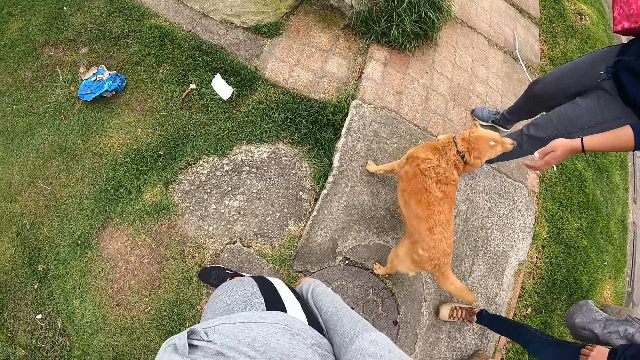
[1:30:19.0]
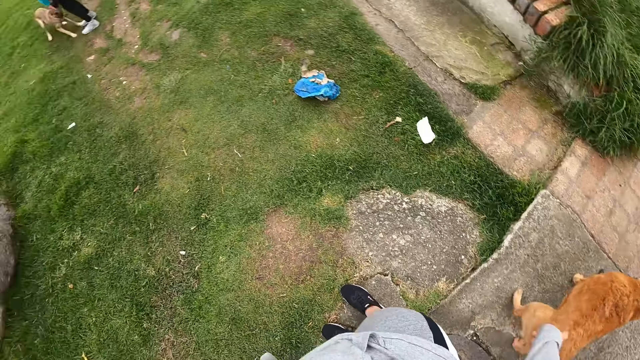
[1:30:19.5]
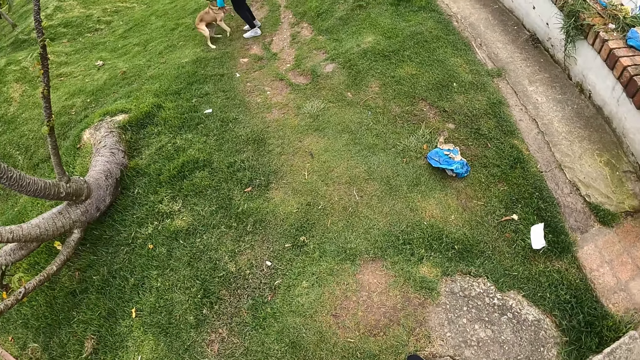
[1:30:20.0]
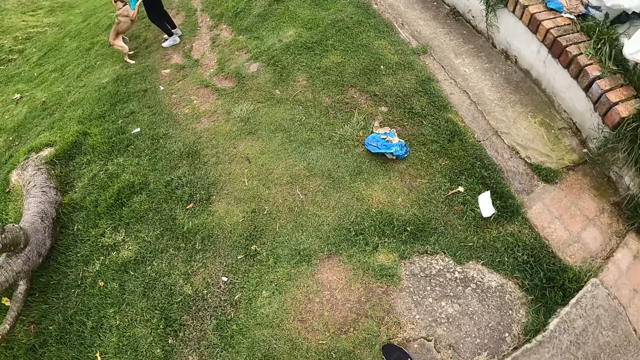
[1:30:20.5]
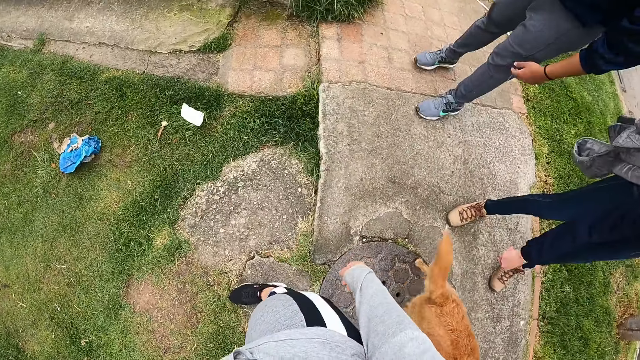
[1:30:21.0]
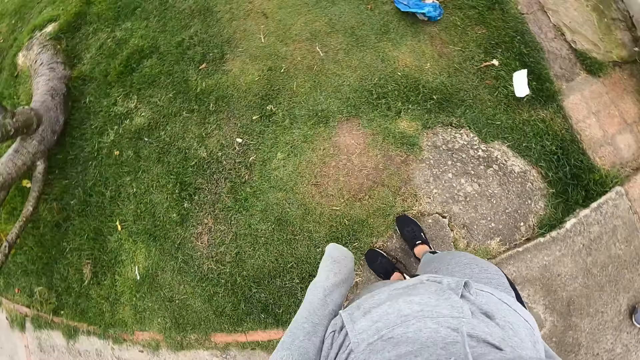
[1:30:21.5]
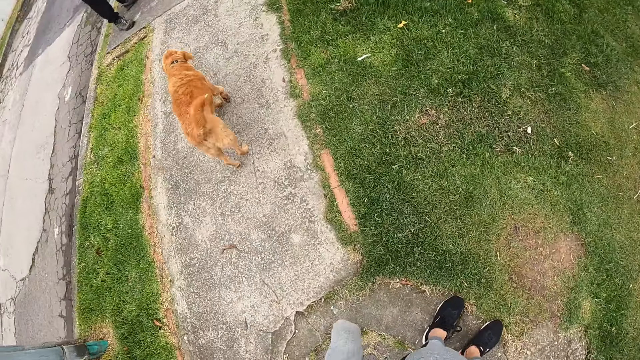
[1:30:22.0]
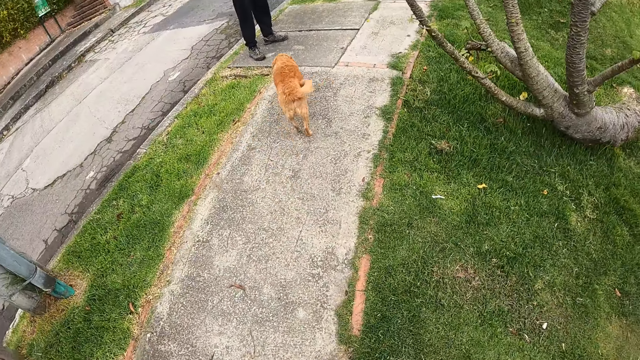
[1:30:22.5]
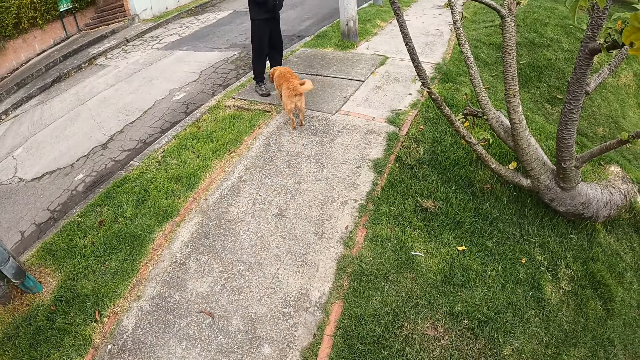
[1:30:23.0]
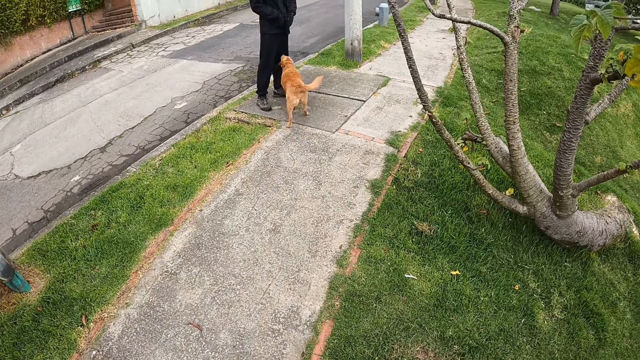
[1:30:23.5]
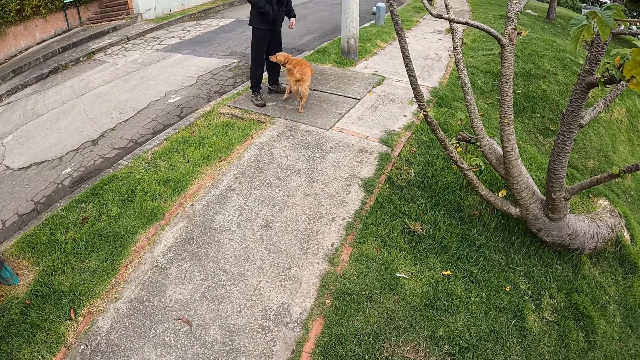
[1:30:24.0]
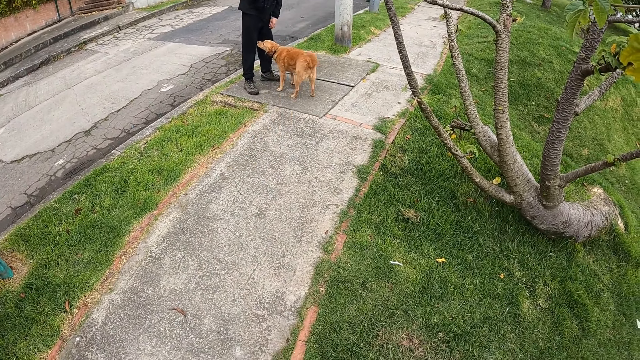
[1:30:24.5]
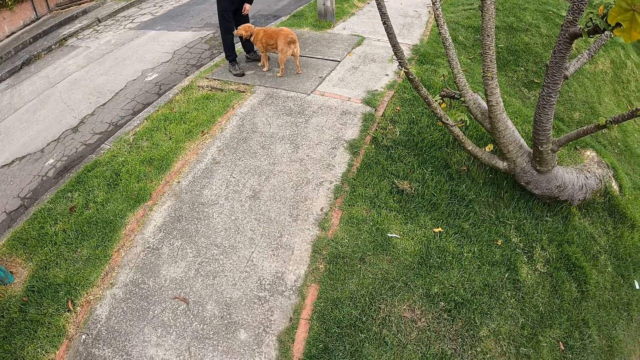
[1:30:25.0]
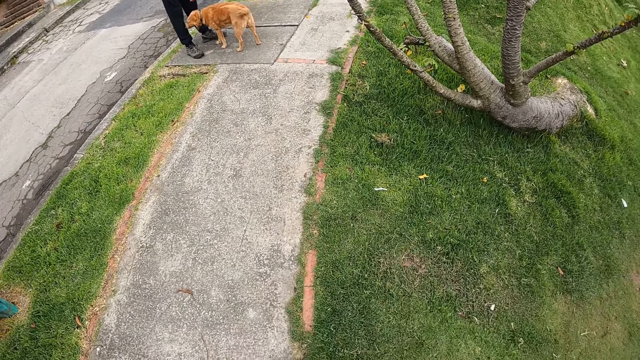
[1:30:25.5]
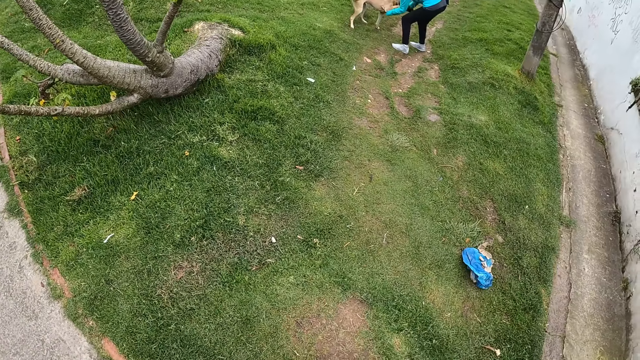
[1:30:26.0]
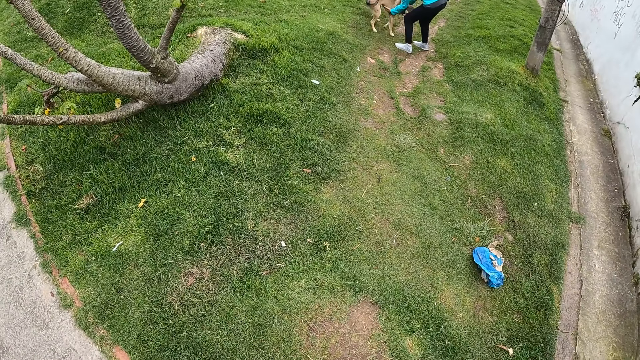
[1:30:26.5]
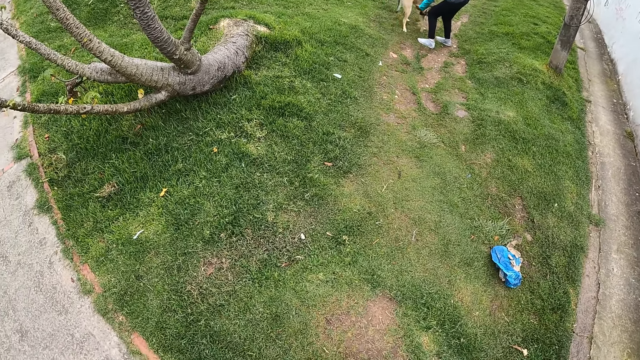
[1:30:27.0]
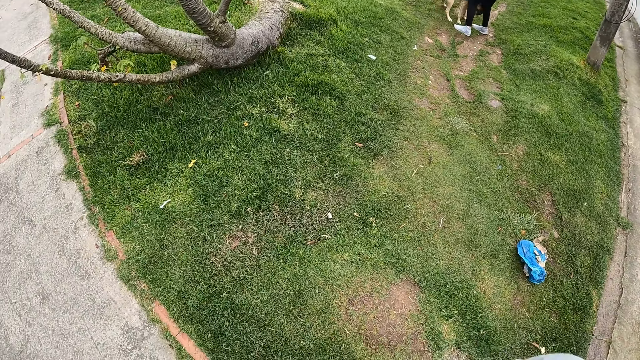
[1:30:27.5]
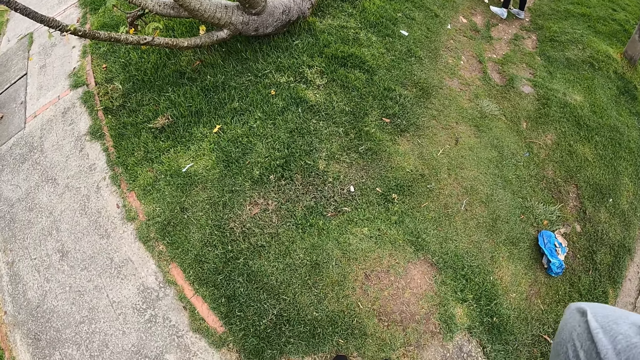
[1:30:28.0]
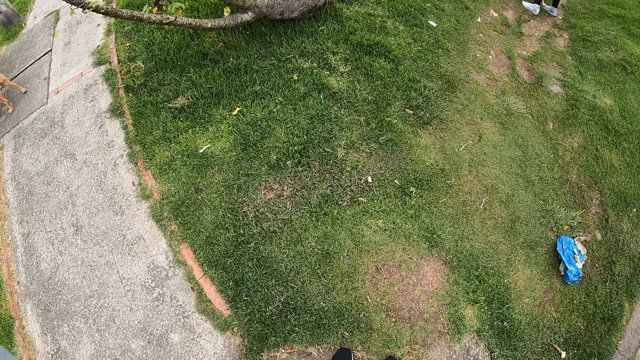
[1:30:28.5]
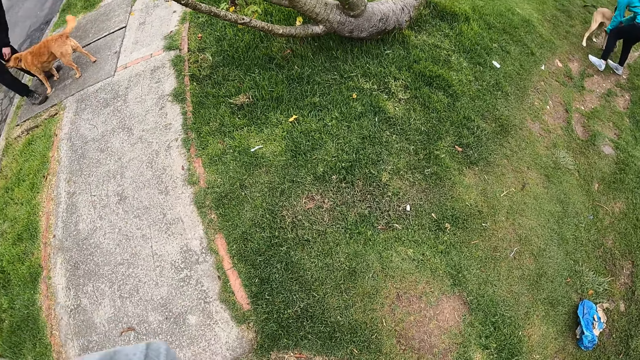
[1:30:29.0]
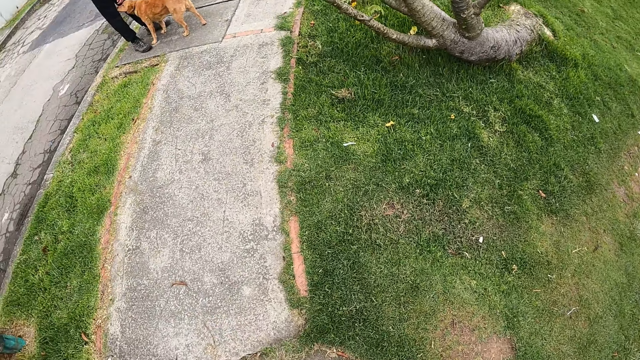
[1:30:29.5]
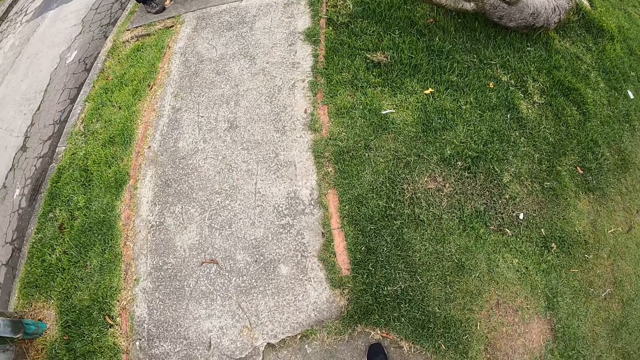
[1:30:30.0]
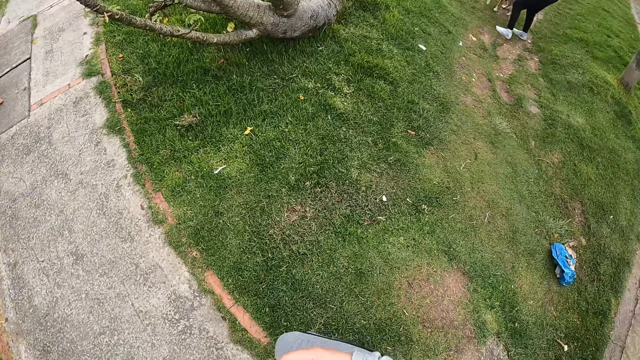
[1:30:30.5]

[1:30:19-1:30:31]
The dog jumps at the woman. A man rubs another dog with his right hand. The camera wearer looks around. The other dog walks towards another man.

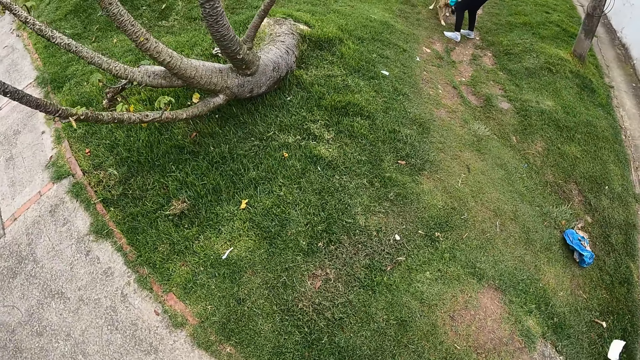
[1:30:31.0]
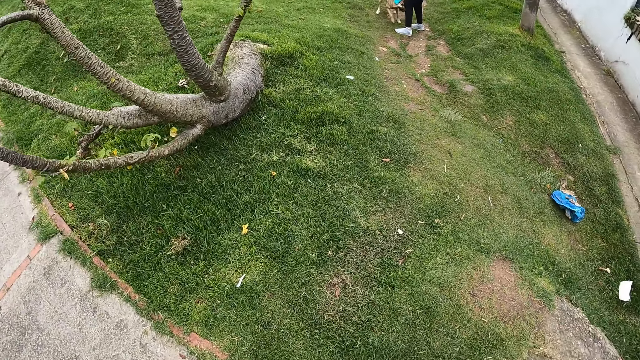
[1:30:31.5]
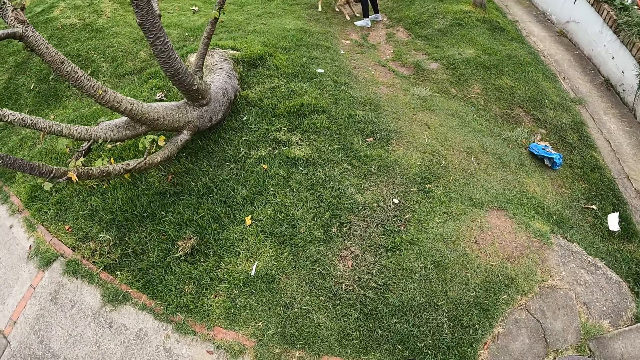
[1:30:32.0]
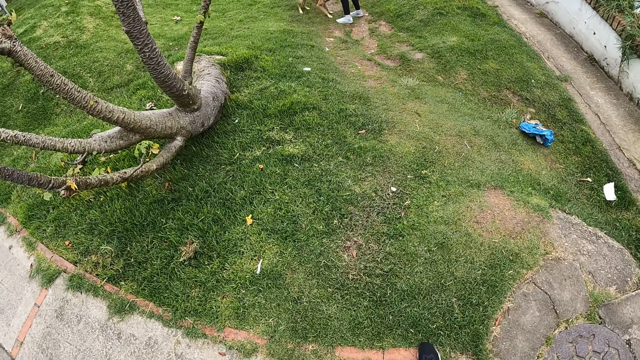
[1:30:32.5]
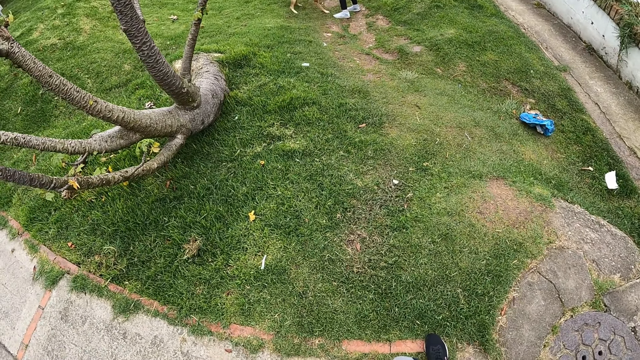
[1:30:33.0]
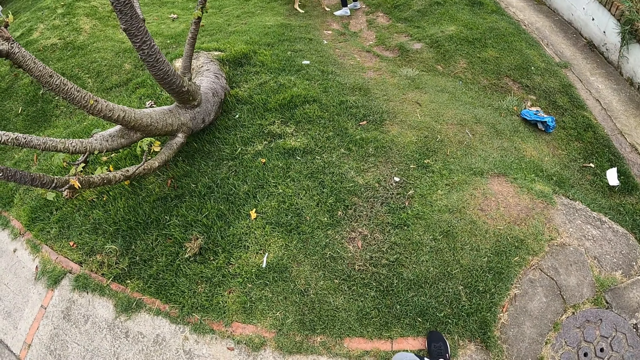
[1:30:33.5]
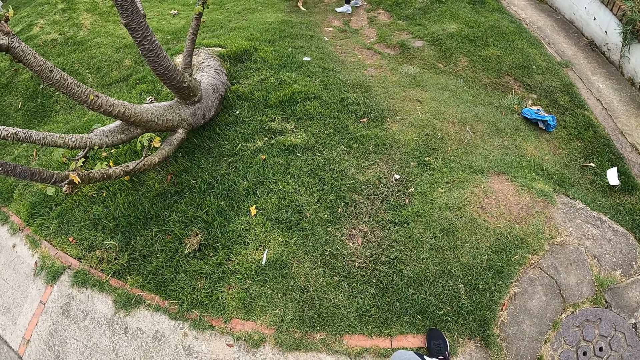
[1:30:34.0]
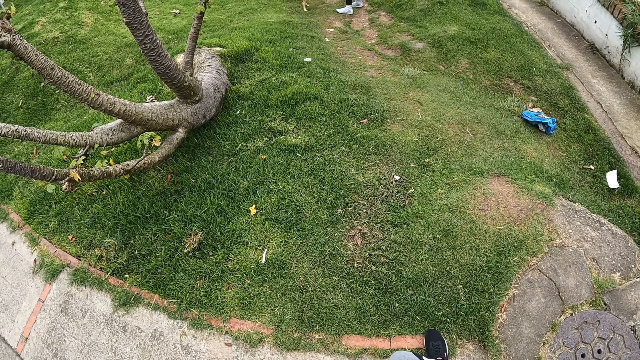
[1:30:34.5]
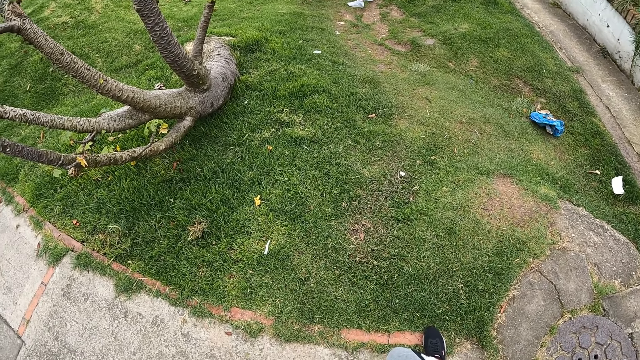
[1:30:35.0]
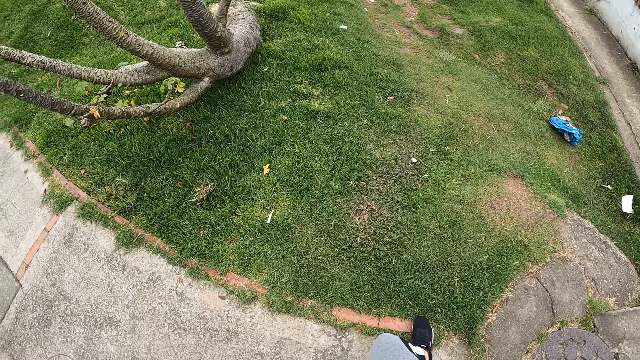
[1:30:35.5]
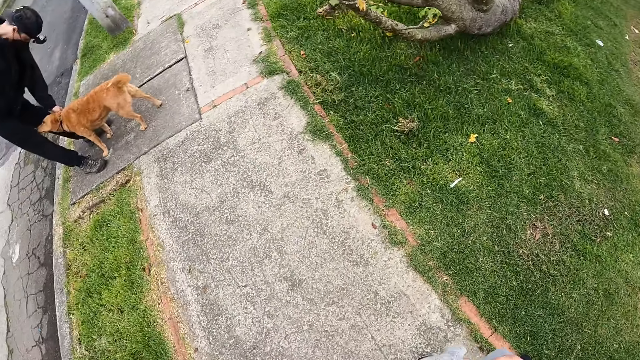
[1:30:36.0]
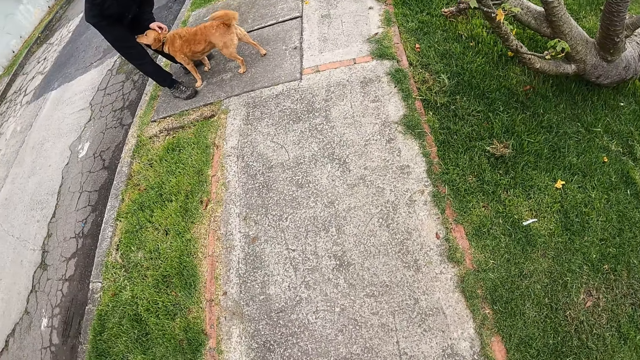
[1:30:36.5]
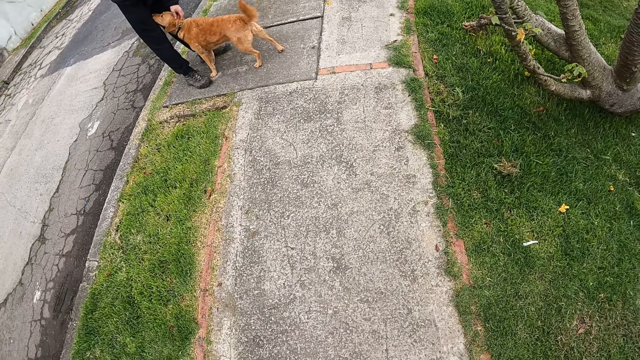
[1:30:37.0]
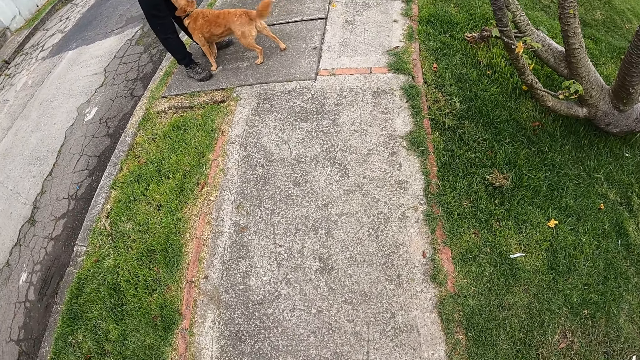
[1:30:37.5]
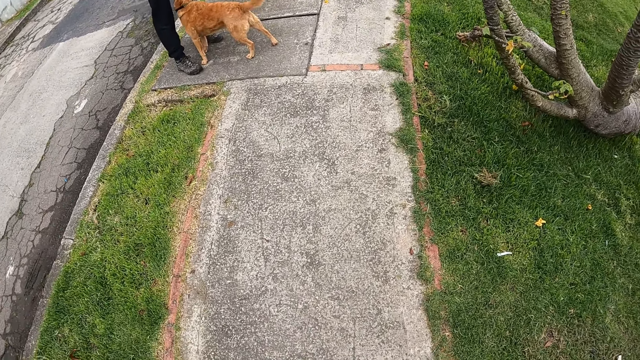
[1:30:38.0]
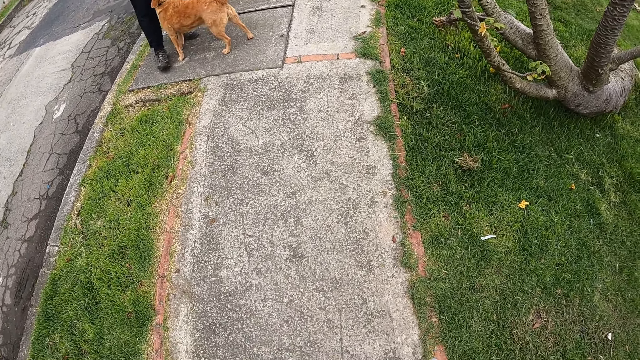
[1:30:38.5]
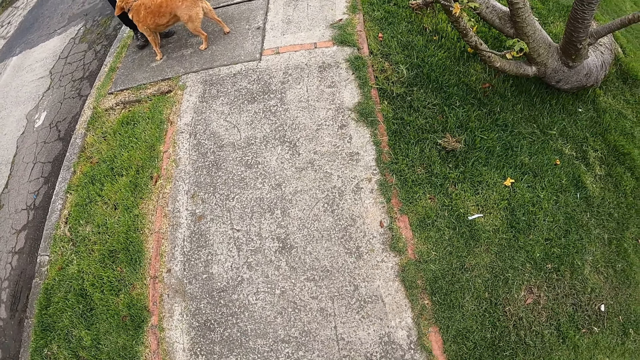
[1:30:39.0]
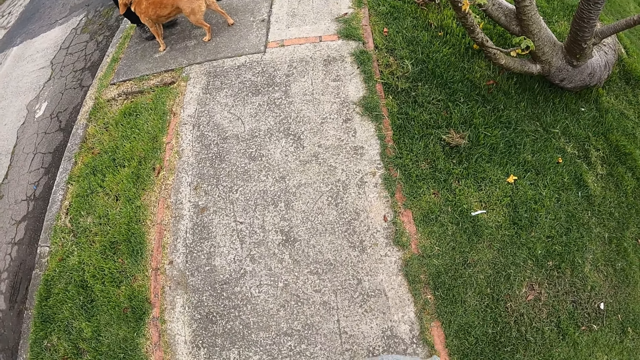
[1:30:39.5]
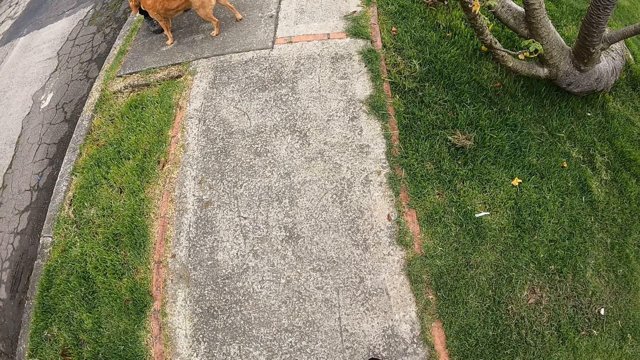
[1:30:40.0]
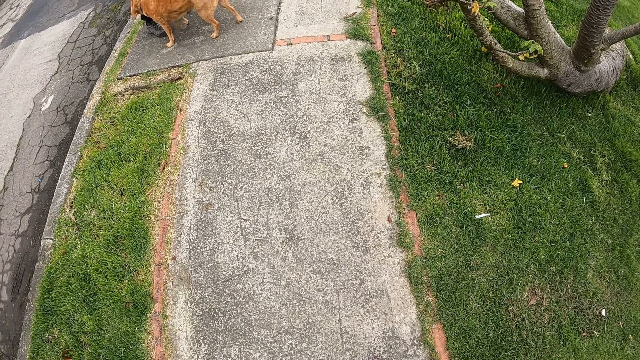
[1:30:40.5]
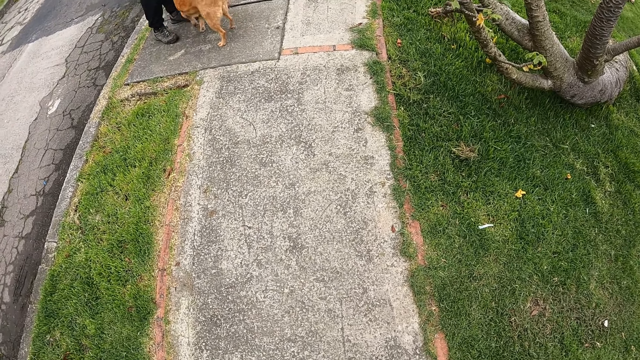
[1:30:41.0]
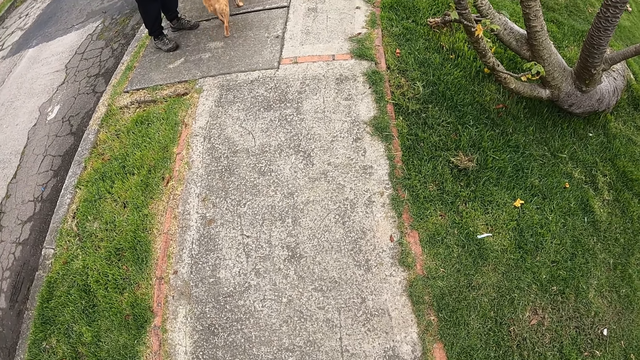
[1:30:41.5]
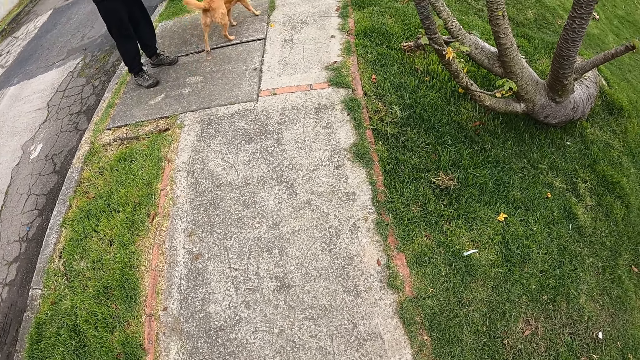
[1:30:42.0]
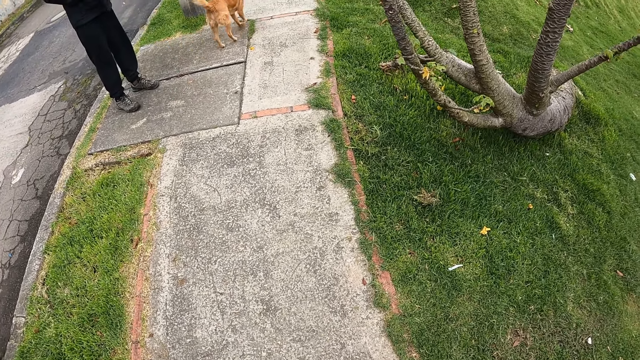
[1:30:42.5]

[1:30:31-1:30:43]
The man rubs the dog with his left hand.
